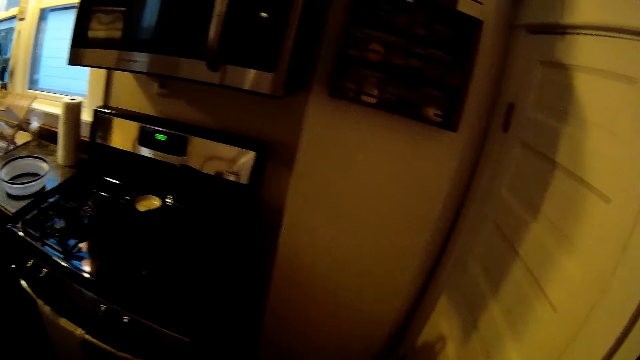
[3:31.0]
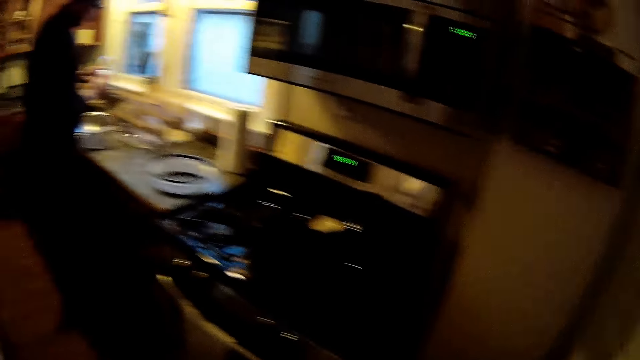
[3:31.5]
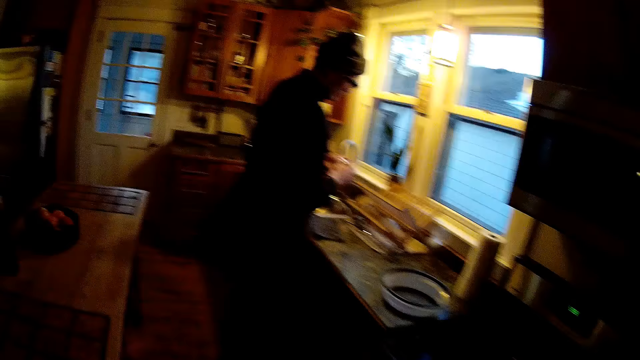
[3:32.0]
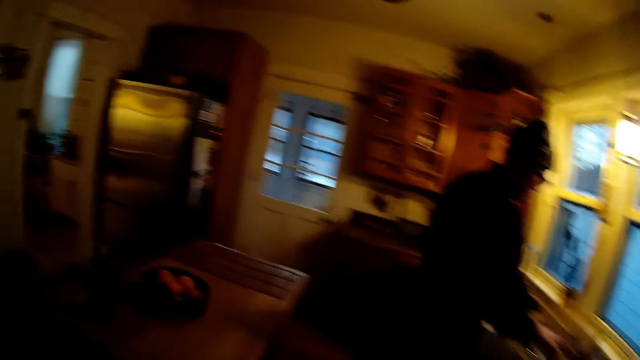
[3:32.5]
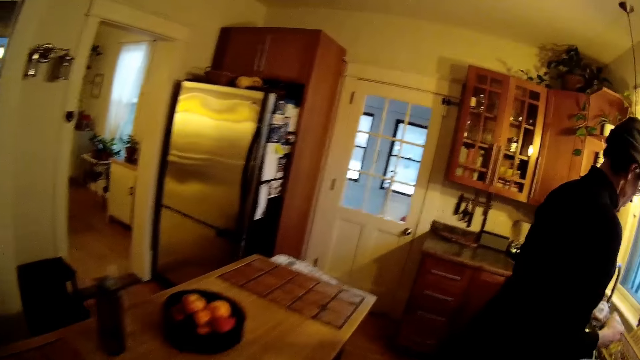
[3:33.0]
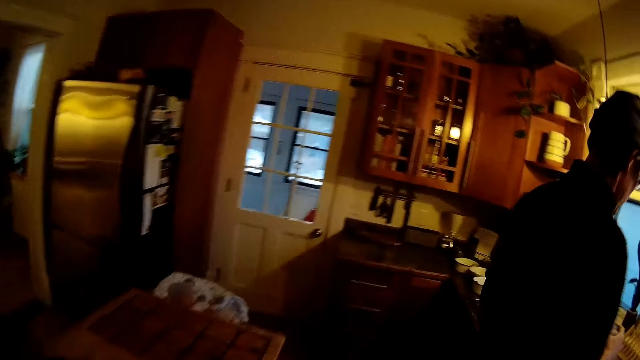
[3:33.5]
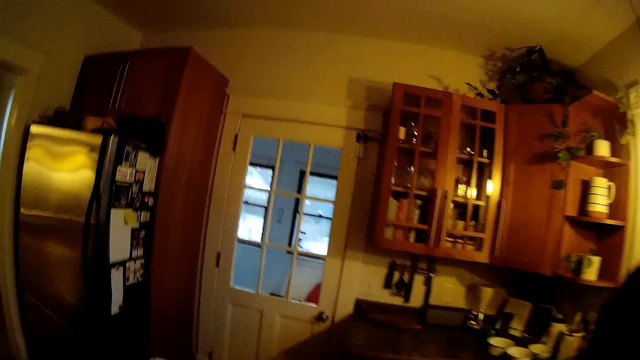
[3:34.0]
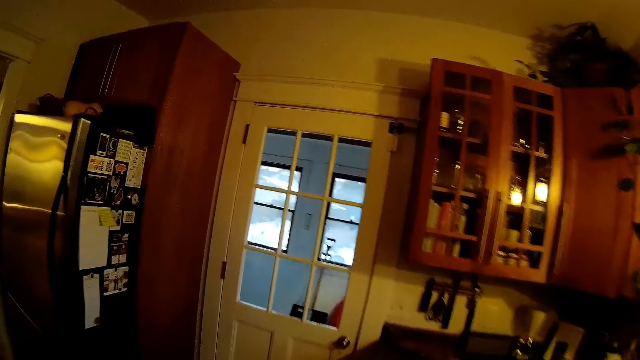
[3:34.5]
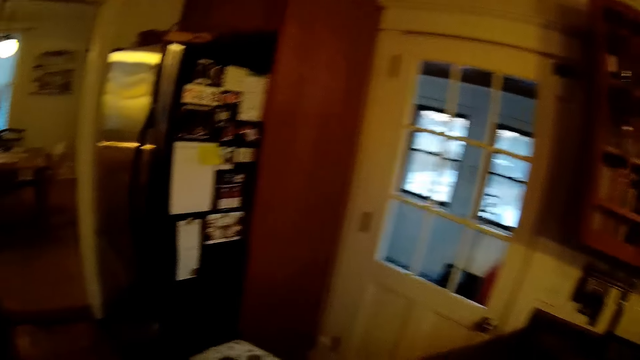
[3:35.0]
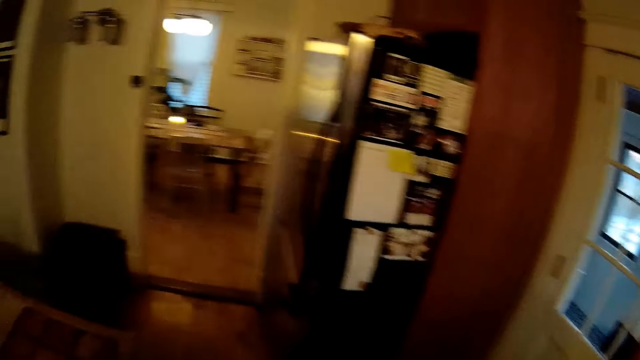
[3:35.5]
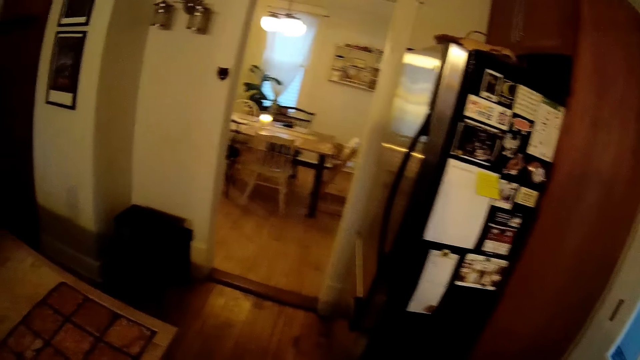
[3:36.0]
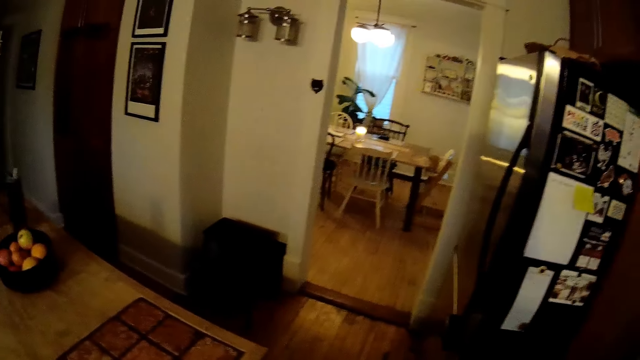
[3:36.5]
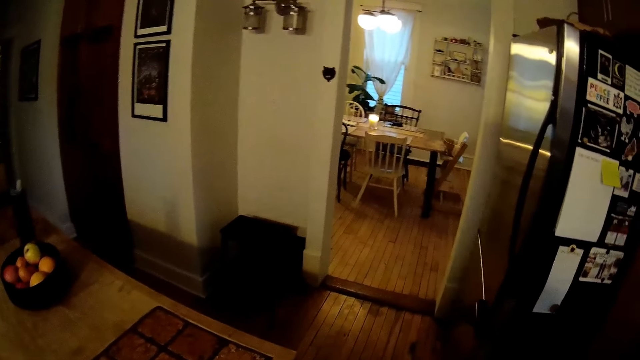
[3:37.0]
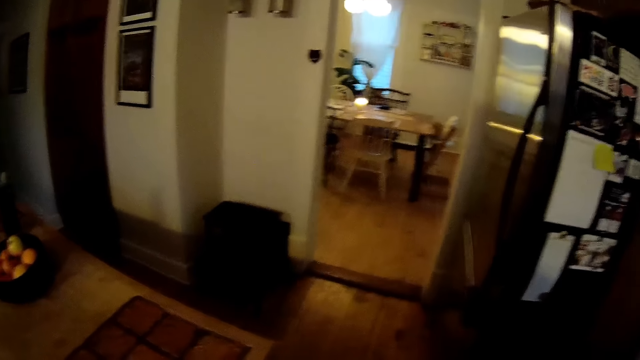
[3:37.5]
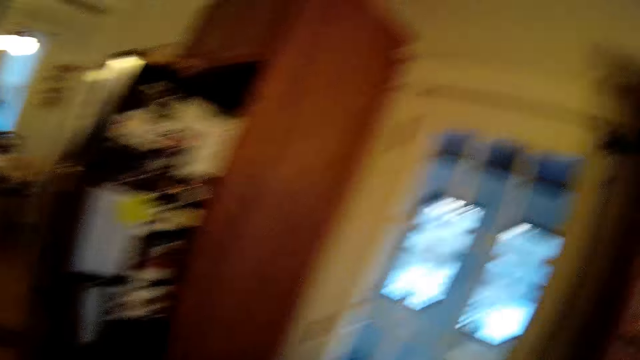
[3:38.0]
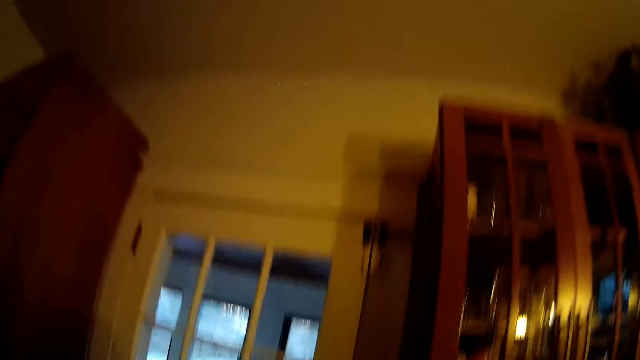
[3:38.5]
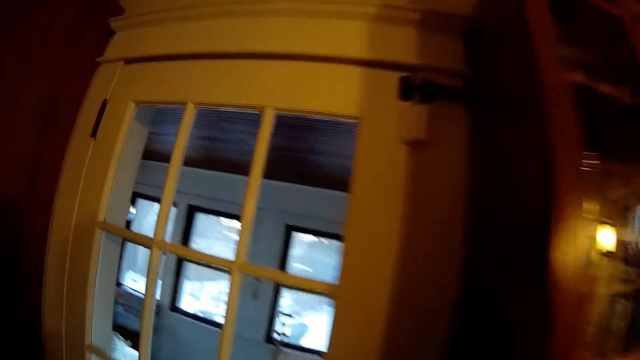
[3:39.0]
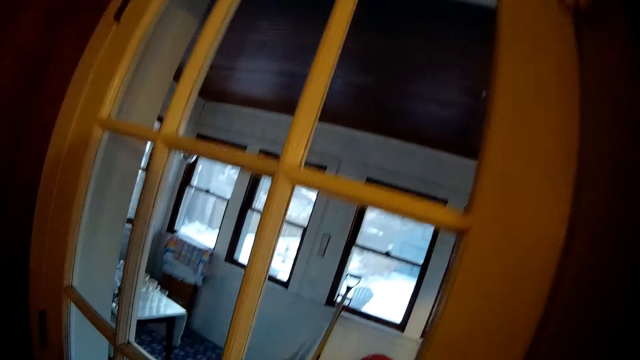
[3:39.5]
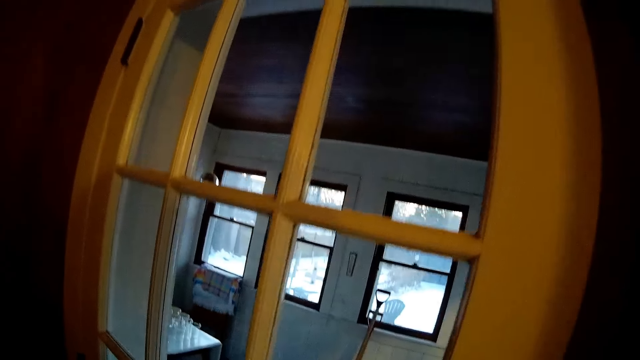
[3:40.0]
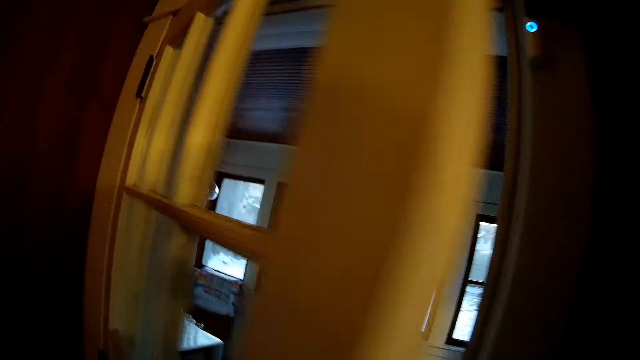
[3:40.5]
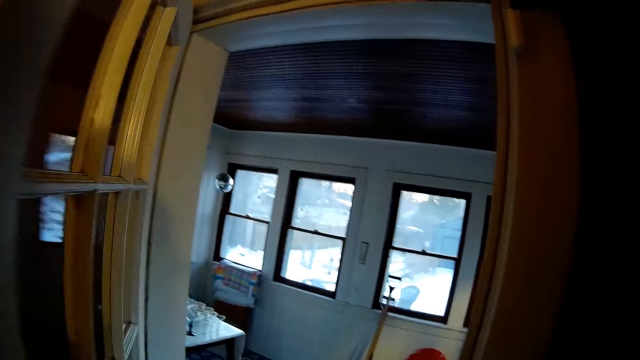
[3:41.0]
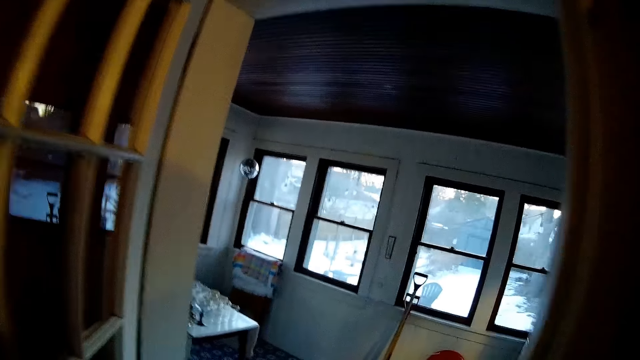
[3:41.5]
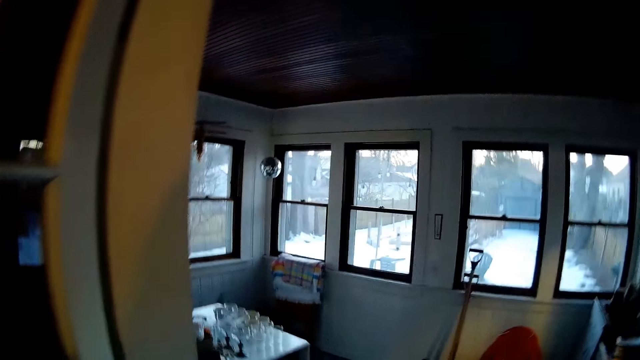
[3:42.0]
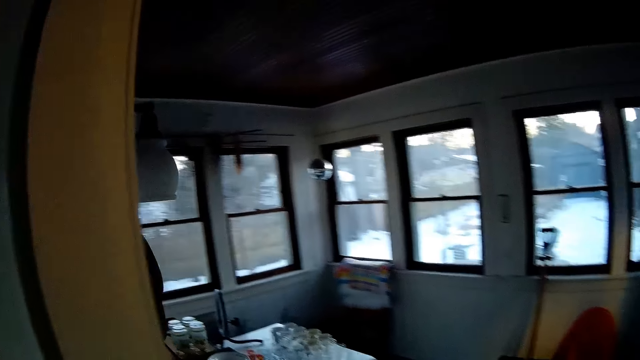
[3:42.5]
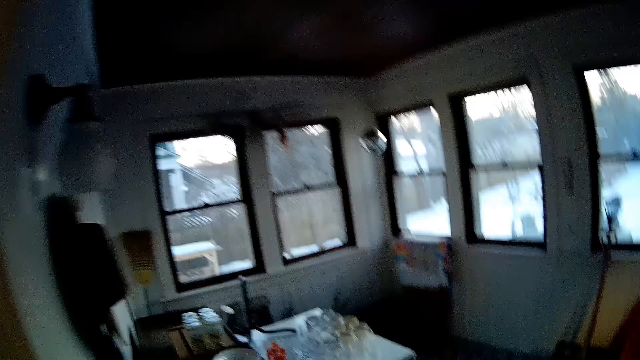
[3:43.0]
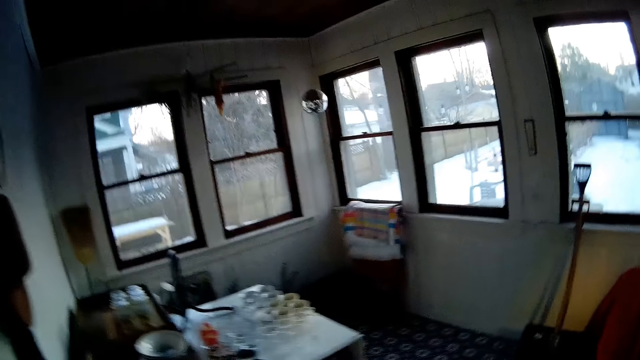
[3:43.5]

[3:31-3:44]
The camera wearer walks across the kitchen. She opens a door with her left hand. She walks into another room.

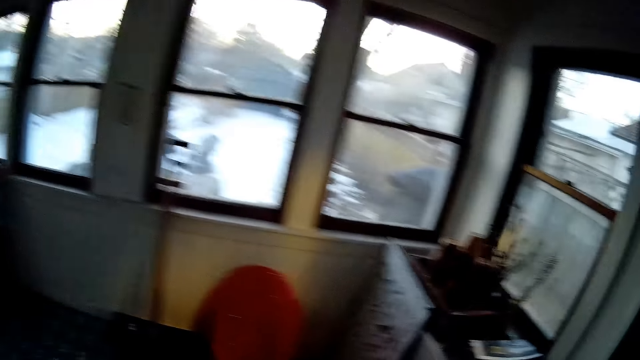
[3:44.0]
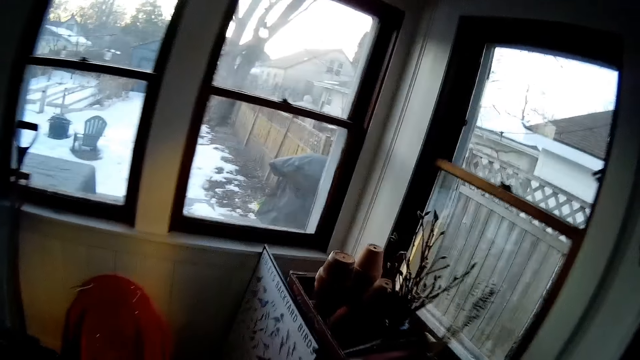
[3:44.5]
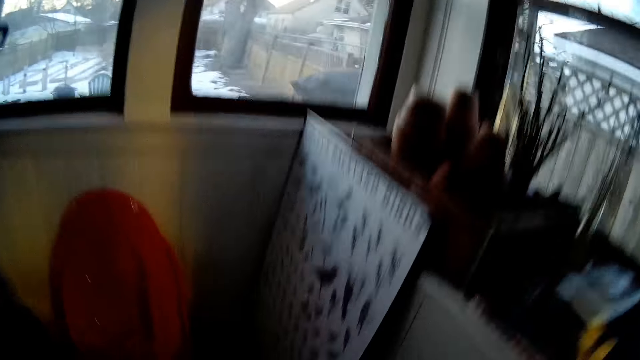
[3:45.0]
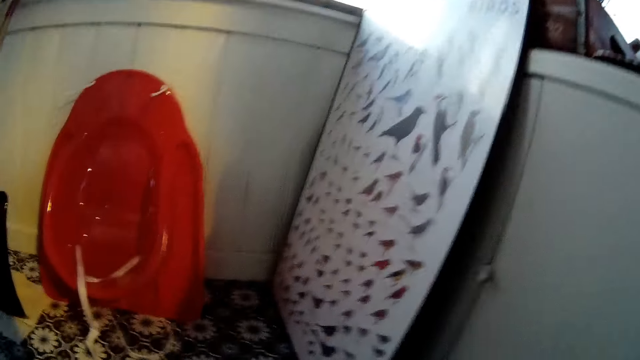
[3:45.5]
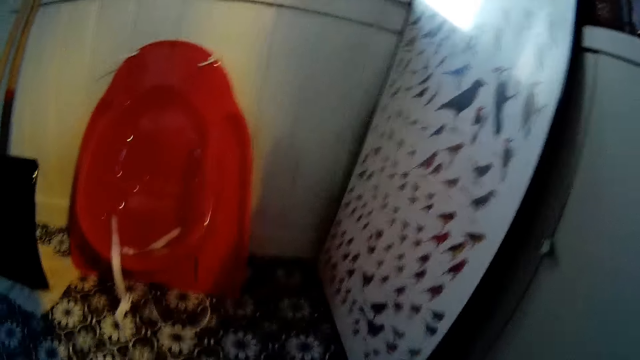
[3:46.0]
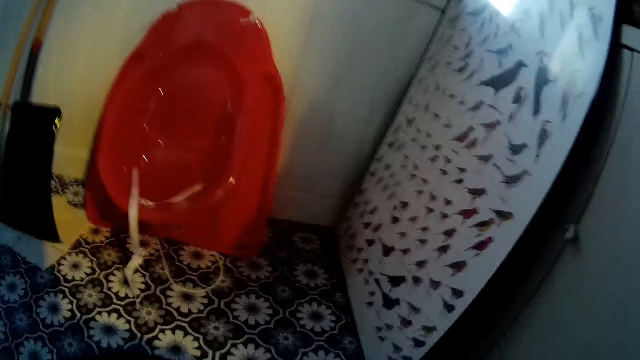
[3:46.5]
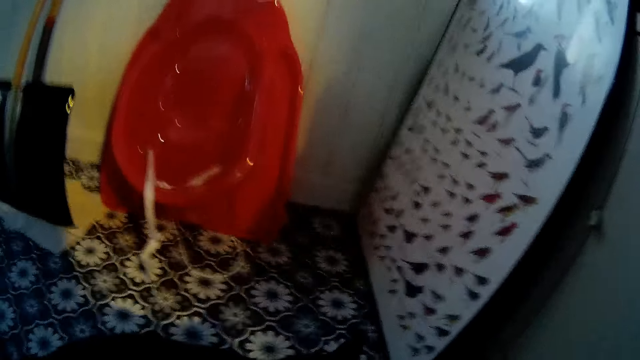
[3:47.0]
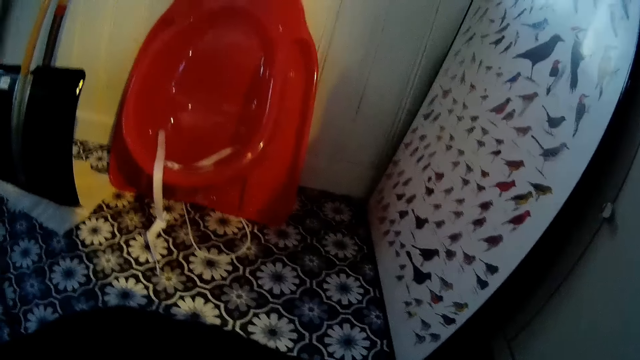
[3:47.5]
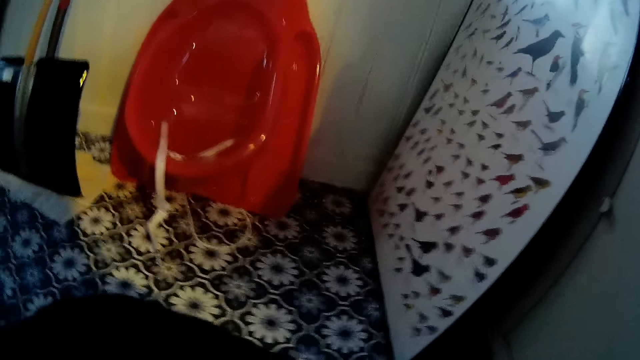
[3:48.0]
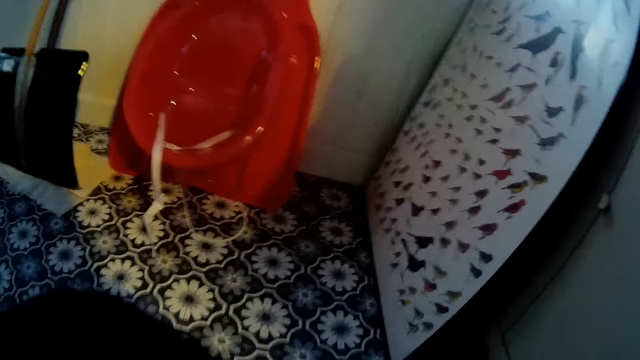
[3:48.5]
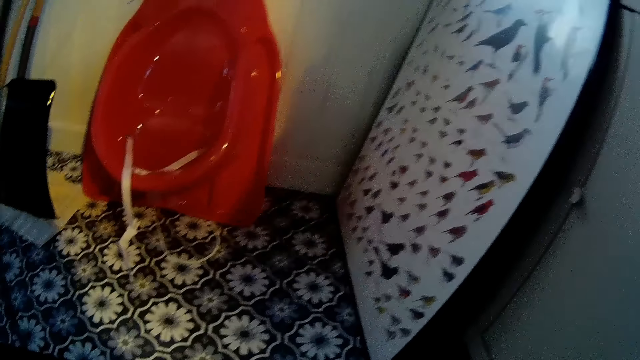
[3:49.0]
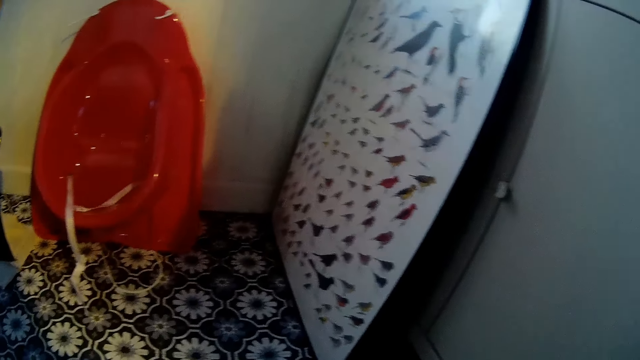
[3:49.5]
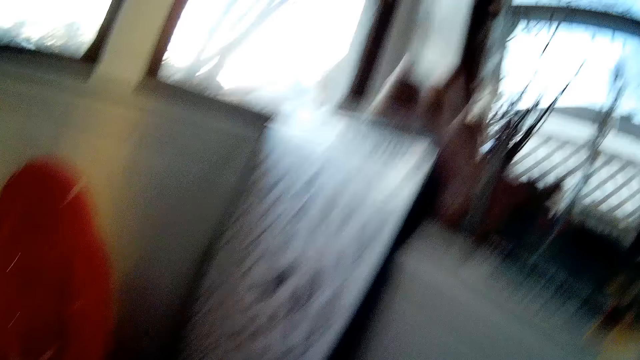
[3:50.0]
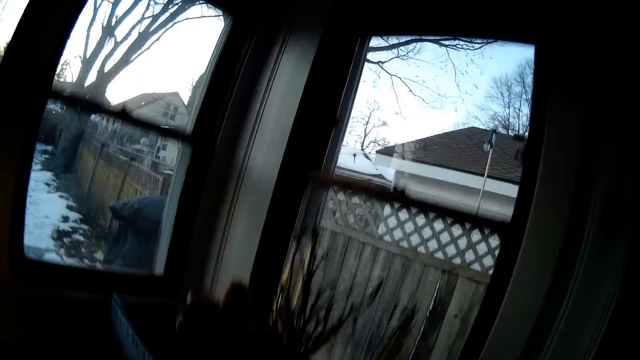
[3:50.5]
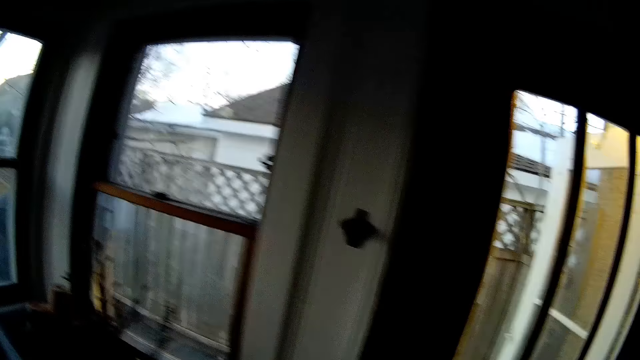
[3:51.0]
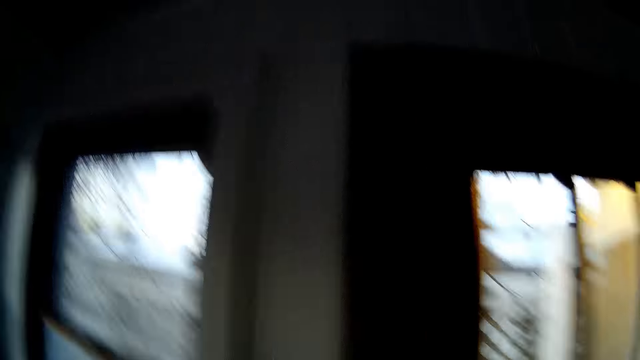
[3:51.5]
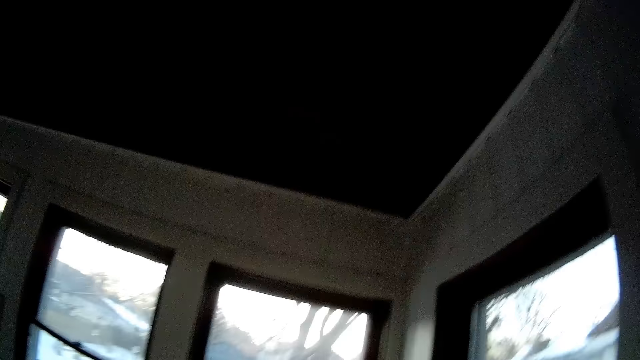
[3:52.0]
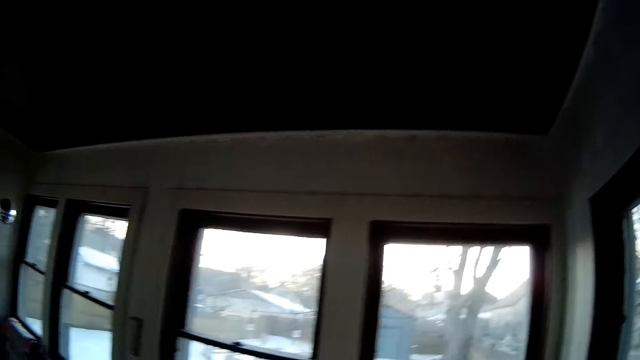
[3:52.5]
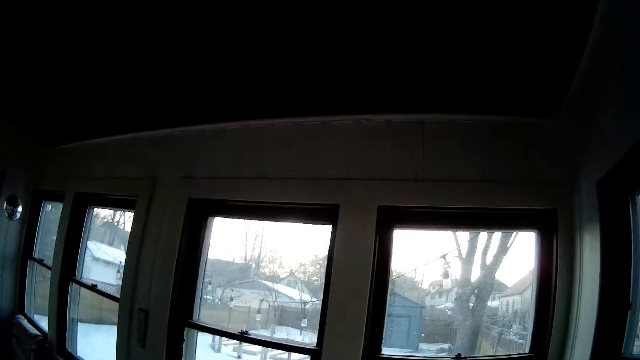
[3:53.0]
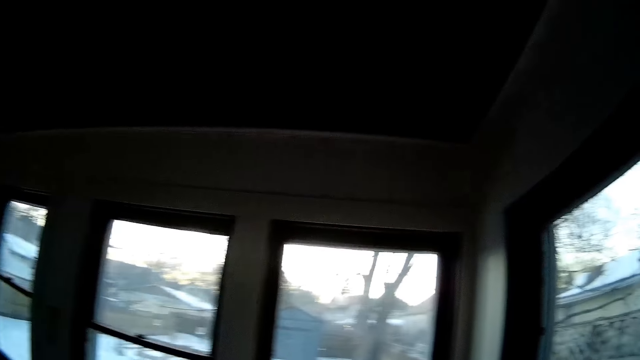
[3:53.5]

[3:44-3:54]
The camera wearer serves a cat some food. They talk to the cat, let out a sigh, and look around. They converse with the man.
